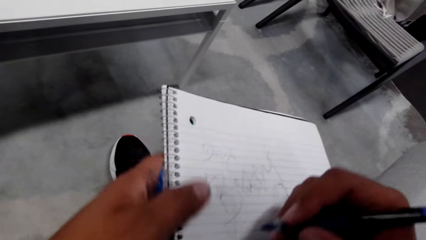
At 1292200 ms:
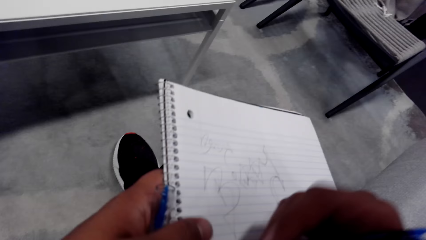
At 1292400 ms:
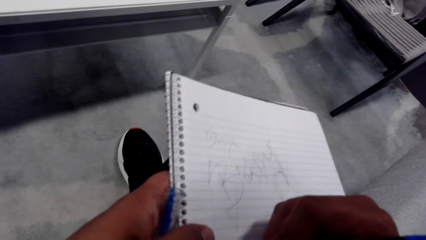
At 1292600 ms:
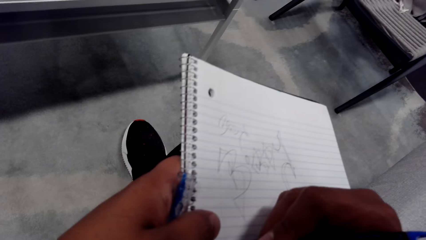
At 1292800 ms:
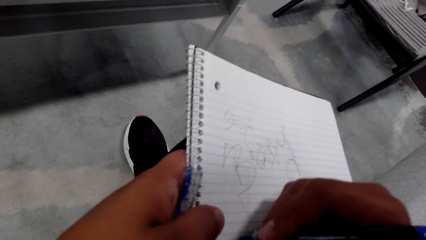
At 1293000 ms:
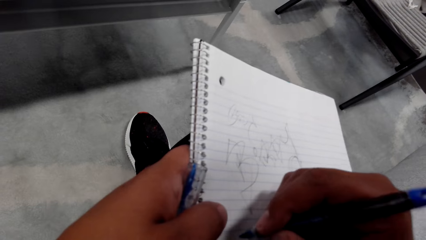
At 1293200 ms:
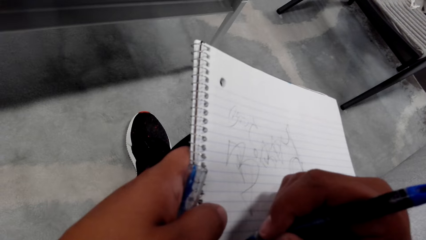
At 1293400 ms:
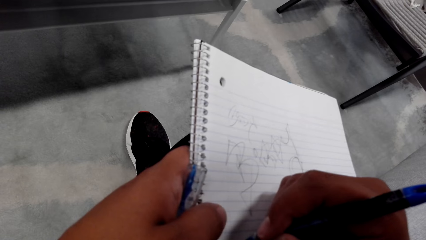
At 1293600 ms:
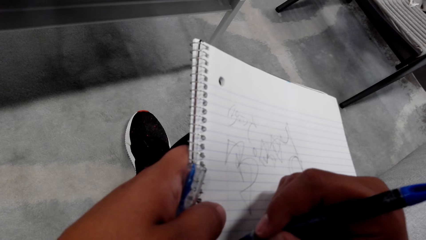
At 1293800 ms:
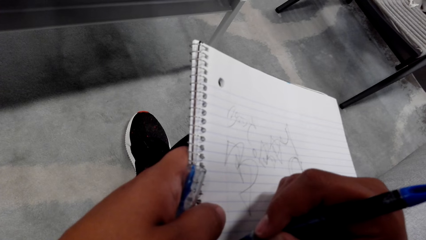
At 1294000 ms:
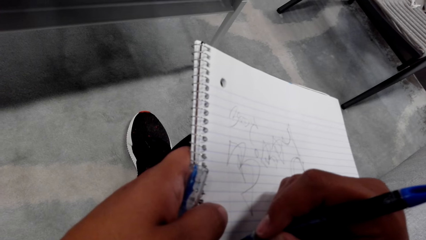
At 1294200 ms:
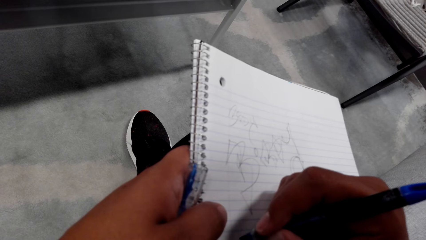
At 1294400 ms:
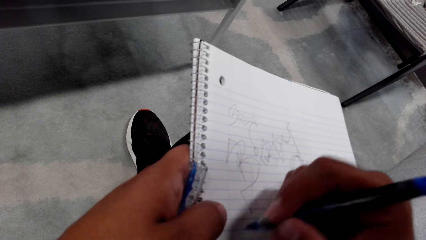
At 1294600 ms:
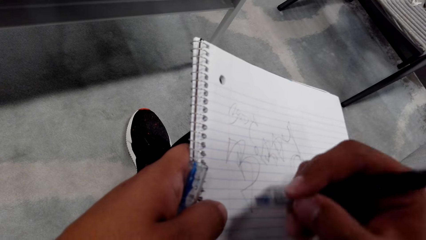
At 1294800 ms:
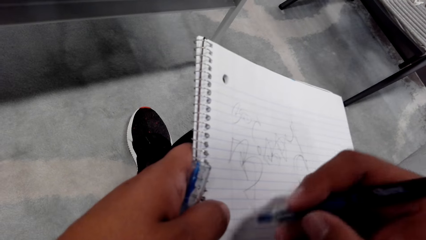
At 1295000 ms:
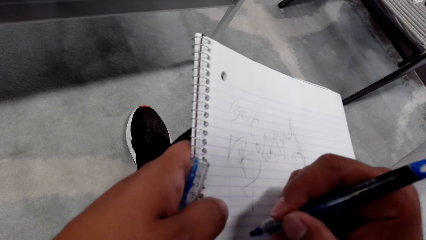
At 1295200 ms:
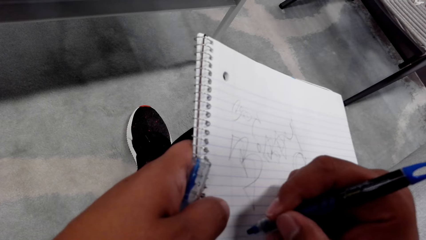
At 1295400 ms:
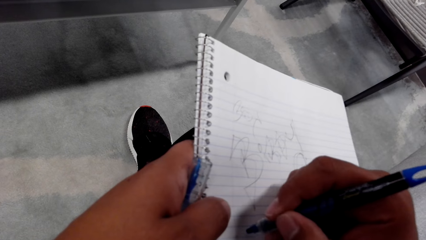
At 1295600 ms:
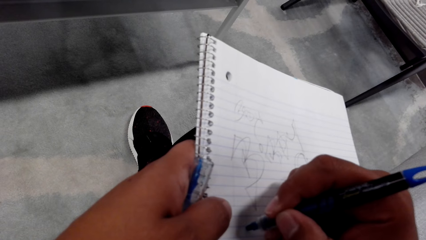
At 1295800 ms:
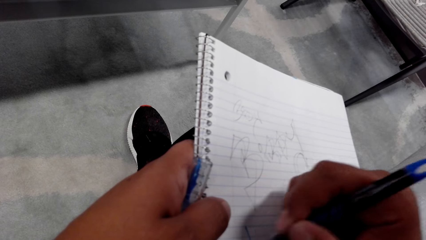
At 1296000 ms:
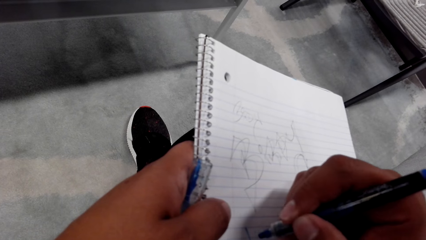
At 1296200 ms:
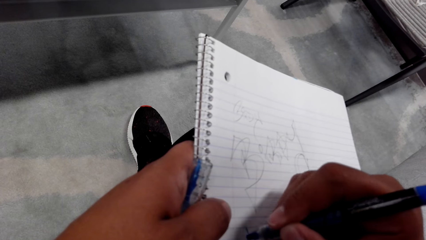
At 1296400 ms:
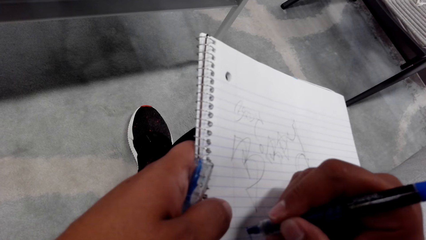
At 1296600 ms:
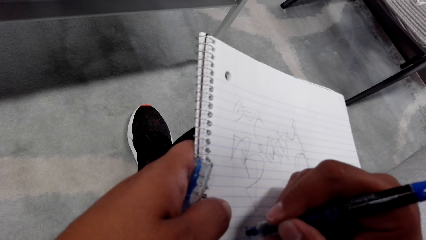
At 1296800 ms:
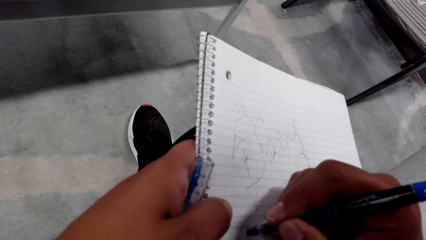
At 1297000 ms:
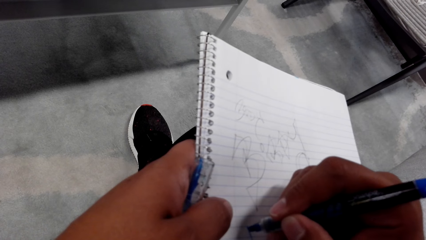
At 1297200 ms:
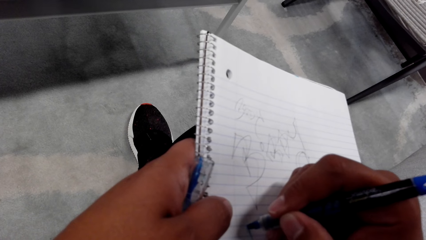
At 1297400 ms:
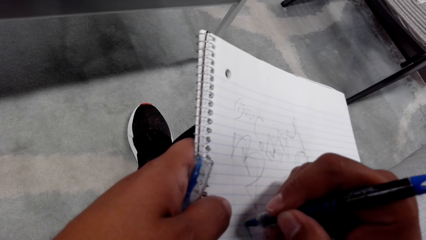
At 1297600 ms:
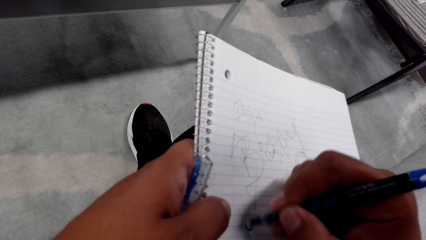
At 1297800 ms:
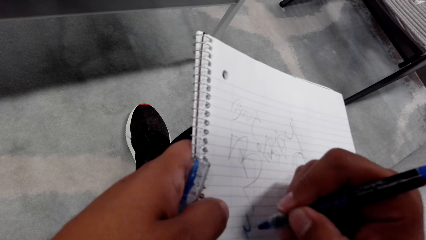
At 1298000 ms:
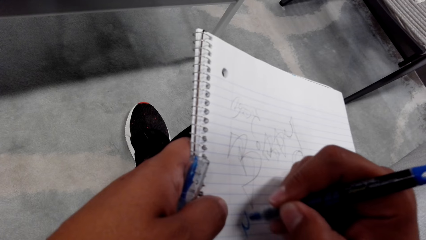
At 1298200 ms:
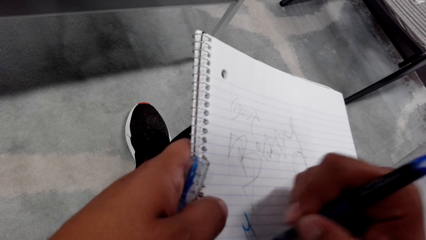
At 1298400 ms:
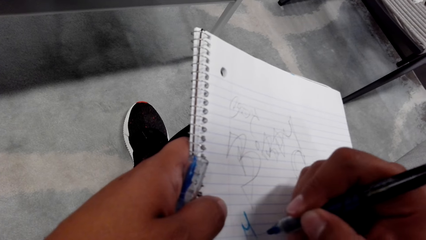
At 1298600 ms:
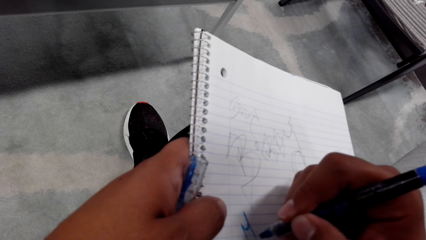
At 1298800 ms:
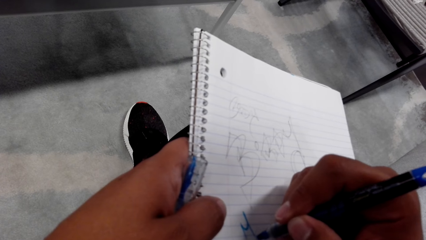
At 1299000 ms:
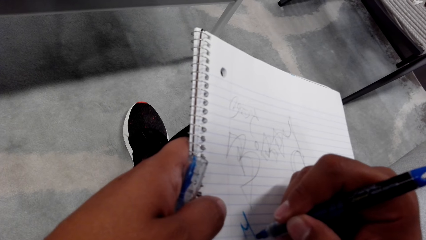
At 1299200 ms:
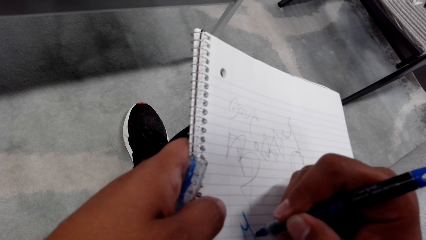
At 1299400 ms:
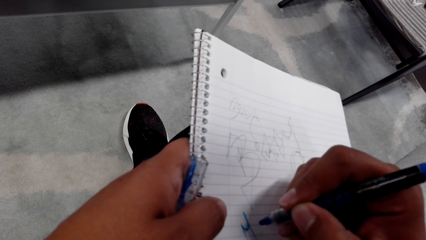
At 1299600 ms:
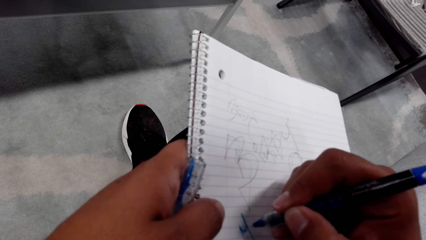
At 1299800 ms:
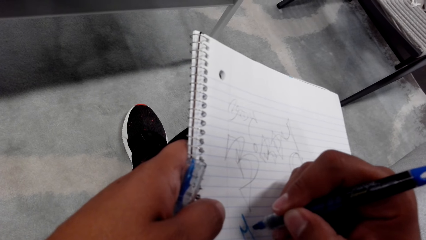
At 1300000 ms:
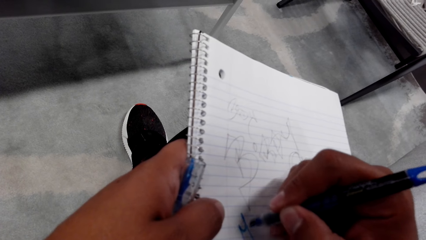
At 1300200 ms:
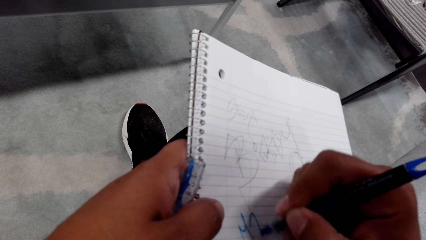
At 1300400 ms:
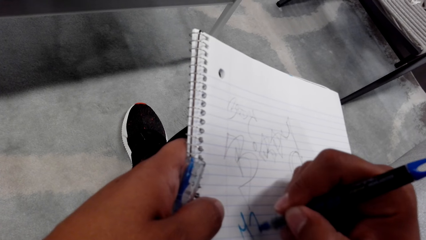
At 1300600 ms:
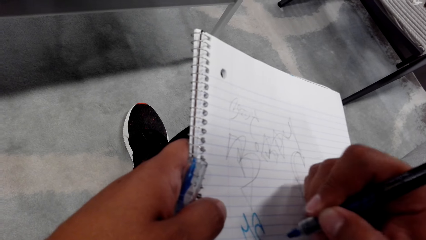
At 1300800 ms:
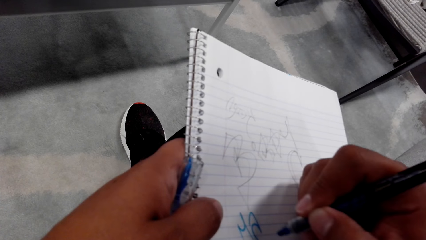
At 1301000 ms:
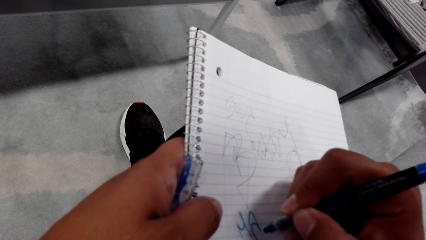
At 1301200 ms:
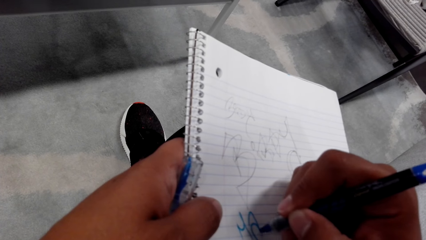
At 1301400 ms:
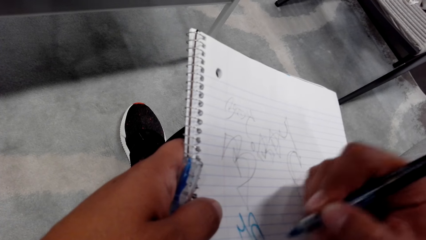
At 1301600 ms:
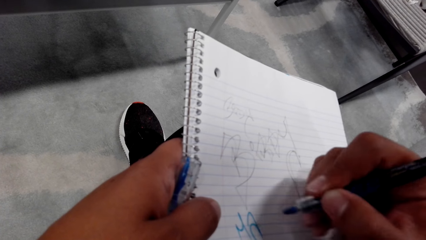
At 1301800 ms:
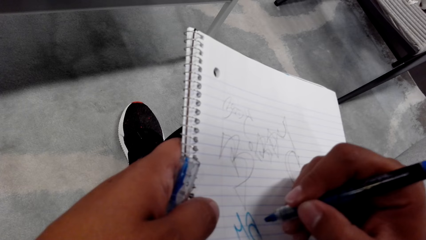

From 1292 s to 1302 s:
The camera wearer writes with the pen on the book.

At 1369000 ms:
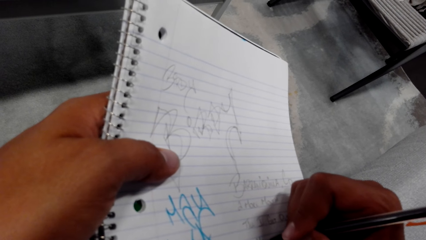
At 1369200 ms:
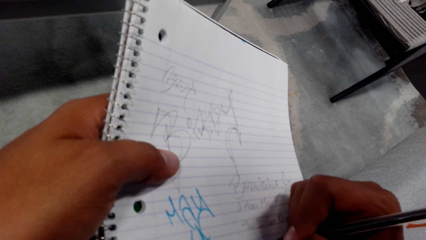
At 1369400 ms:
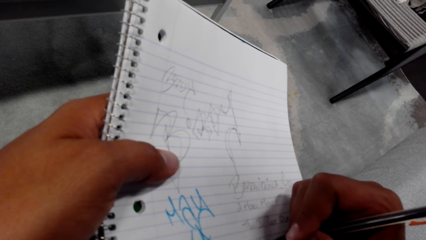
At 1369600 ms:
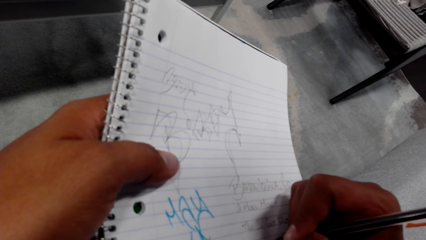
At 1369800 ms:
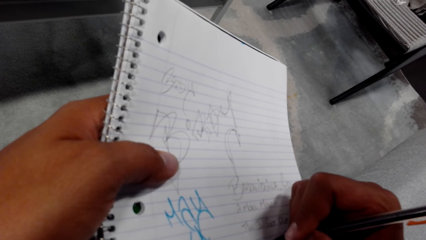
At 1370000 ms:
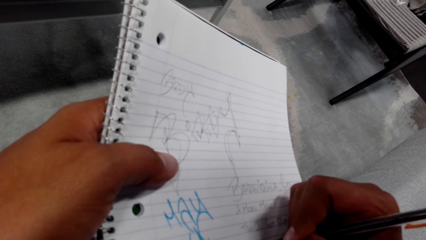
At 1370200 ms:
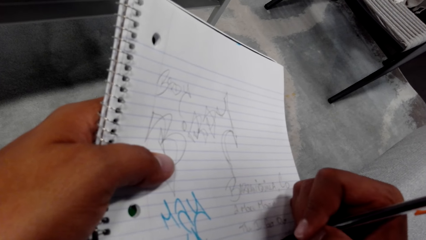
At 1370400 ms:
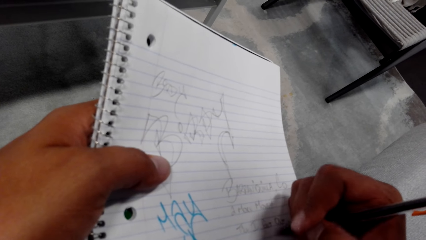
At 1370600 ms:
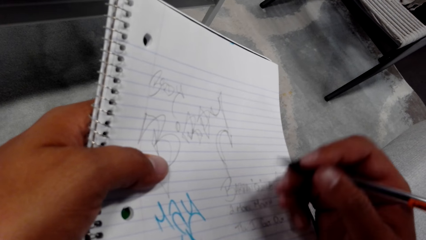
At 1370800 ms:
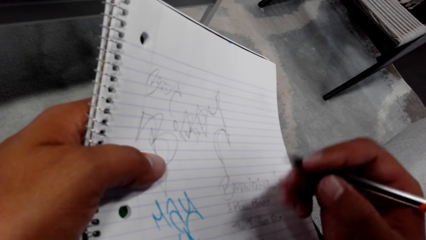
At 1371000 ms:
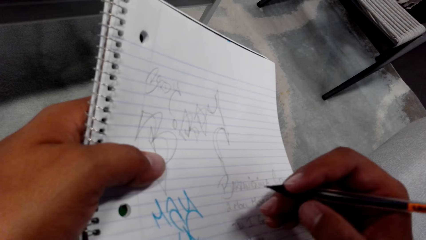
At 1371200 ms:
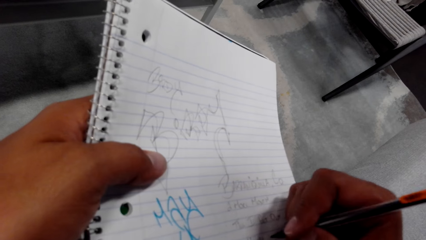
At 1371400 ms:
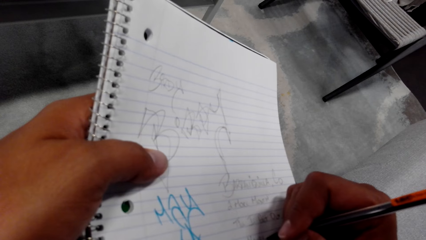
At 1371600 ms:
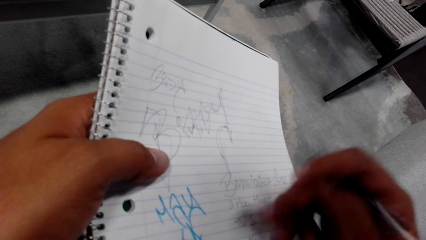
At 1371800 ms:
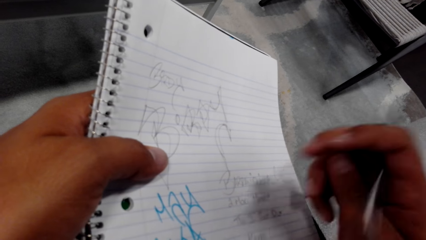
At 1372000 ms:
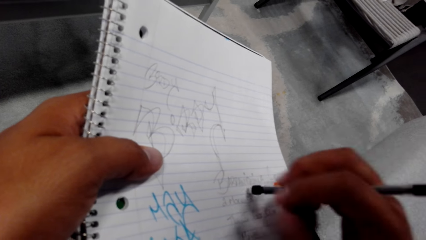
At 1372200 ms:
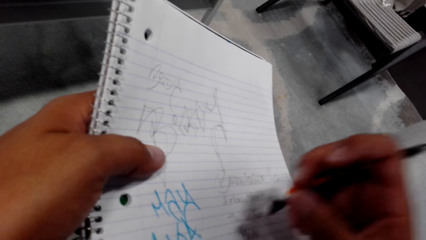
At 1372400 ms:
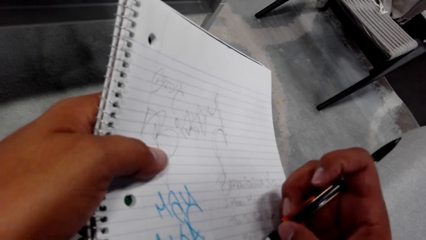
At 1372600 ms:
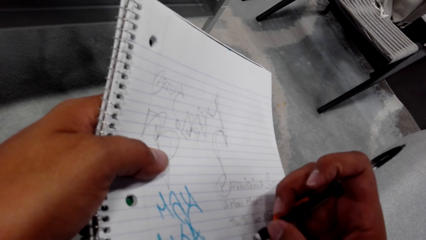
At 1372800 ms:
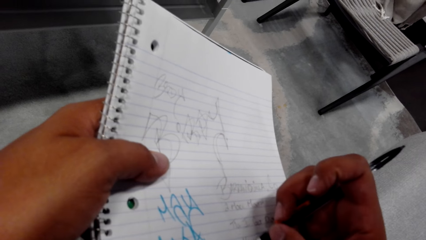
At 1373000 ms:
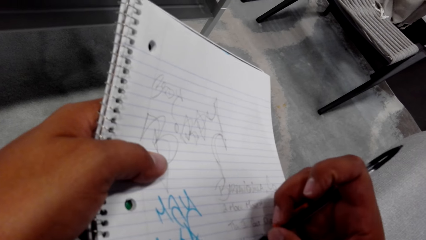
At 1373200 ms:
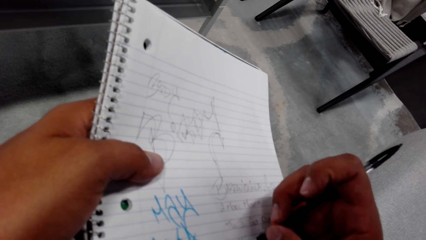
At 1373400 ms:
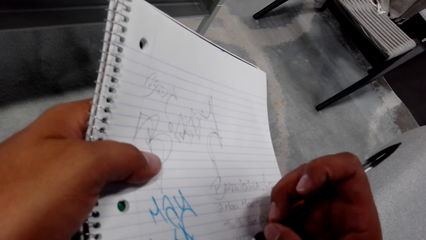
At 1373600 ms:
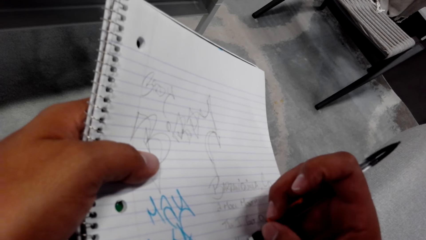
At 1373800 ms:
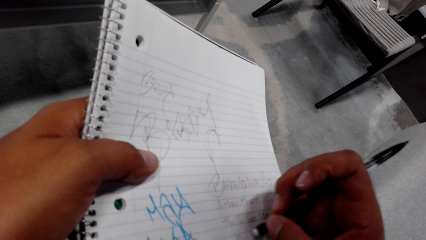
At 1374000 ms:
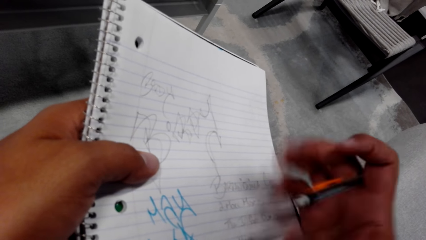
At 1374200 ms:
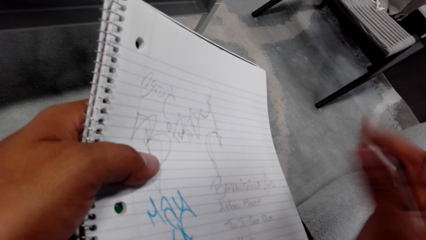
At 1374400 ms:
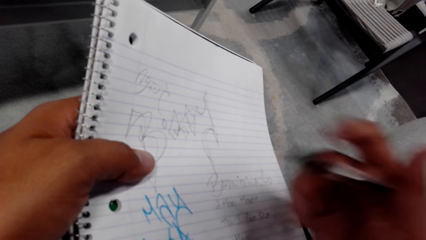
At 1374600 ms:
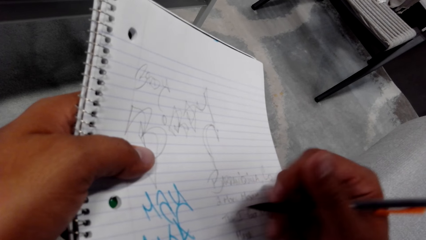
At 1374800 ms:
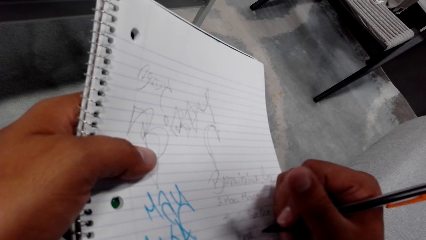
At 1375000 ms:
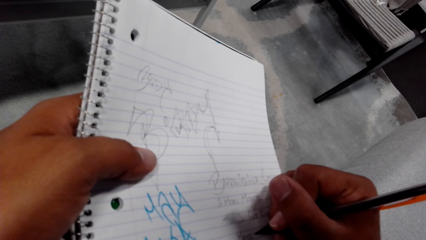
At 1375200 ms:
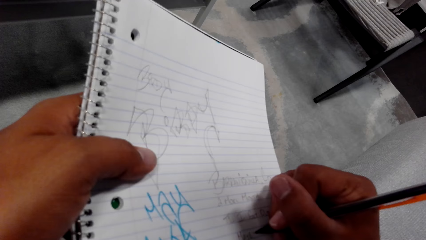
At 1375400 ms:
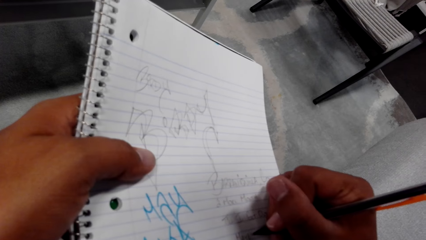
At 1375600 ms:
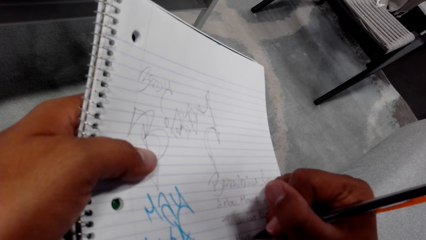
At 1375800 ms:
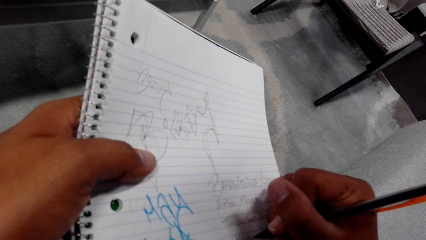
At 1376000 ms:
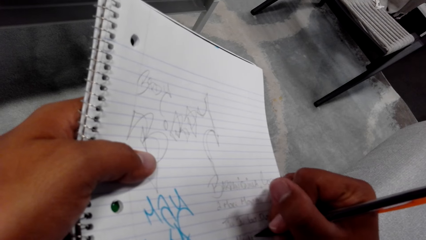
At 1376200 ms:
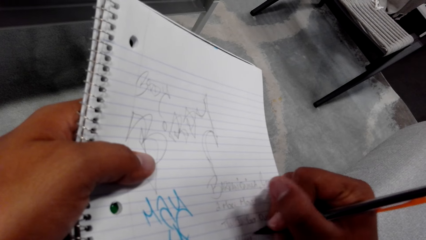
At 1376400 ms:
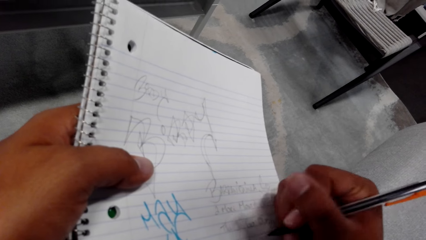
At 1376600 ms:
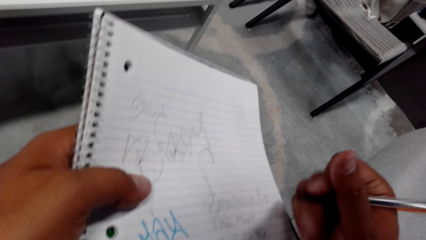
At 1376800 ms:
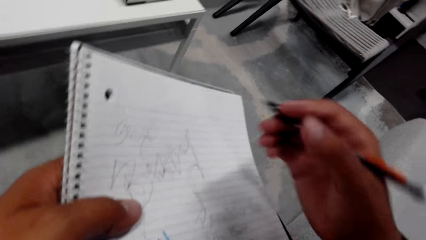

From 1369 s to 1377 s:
The camera wearer flips the pencil upside down. They rub the writing on the wall.
